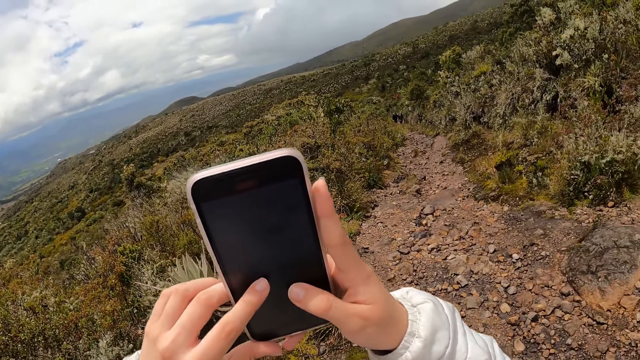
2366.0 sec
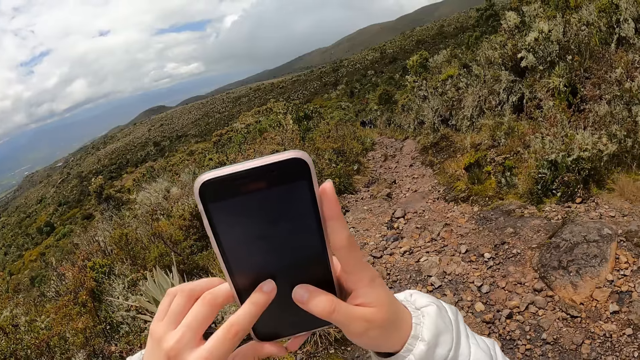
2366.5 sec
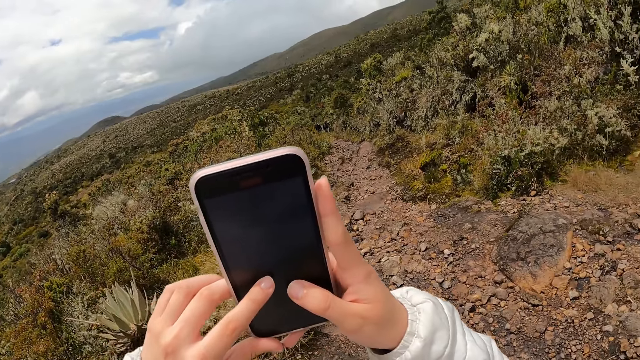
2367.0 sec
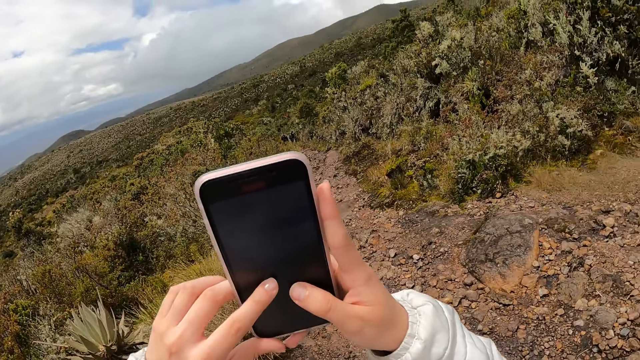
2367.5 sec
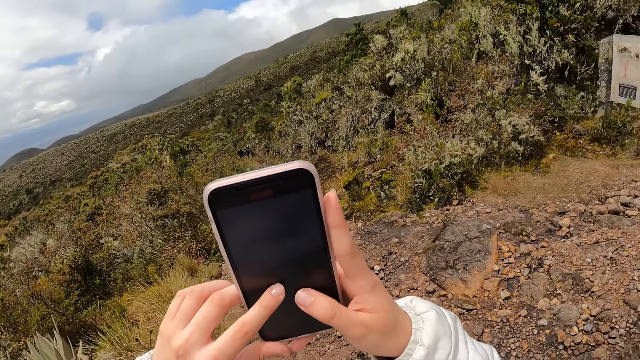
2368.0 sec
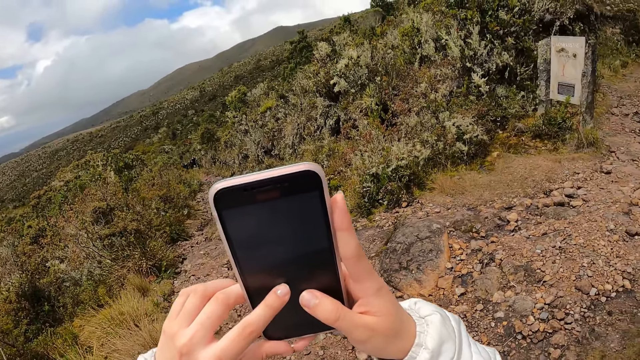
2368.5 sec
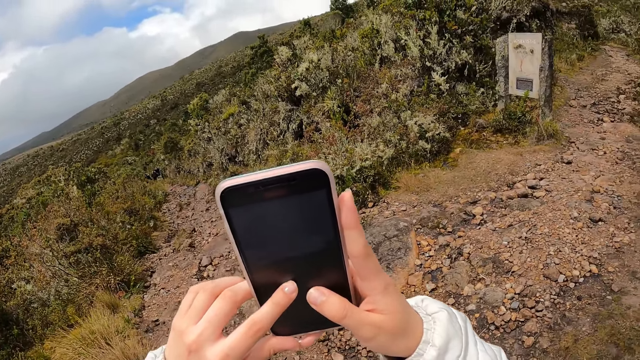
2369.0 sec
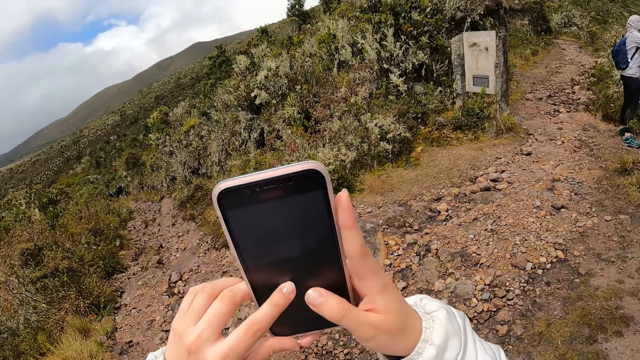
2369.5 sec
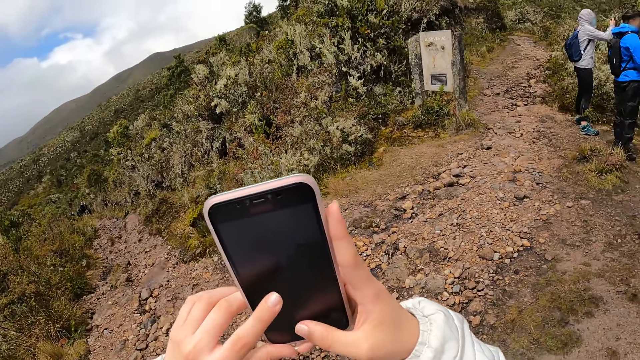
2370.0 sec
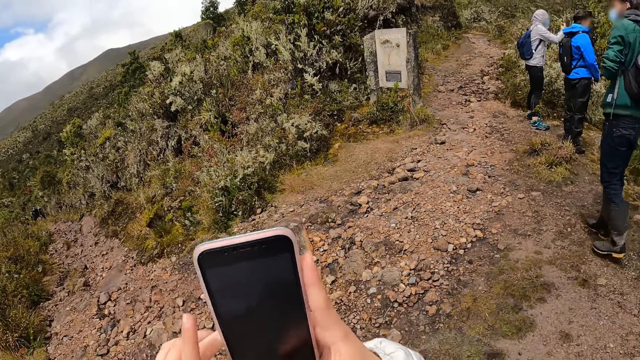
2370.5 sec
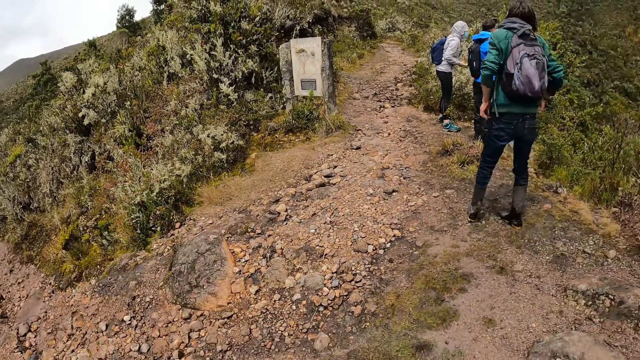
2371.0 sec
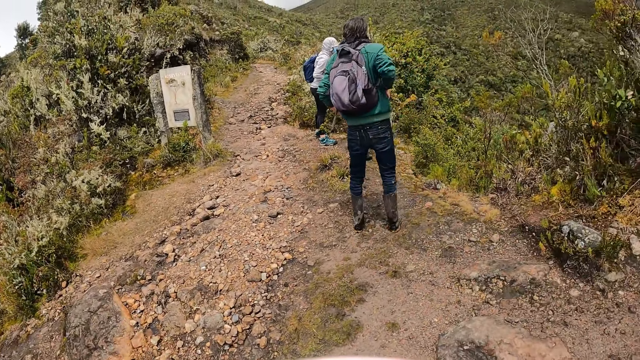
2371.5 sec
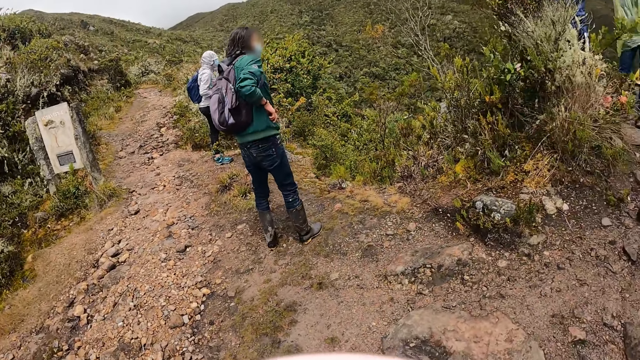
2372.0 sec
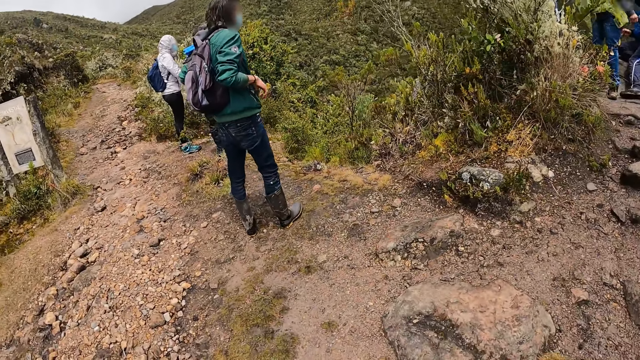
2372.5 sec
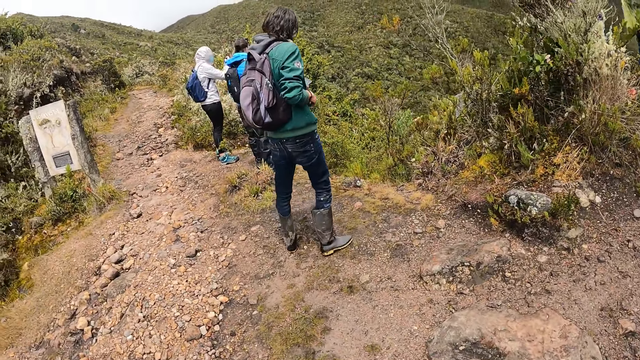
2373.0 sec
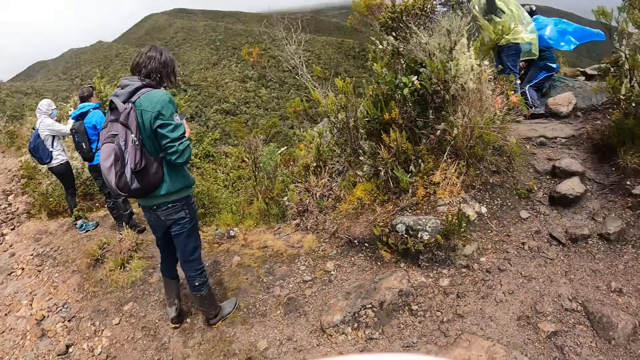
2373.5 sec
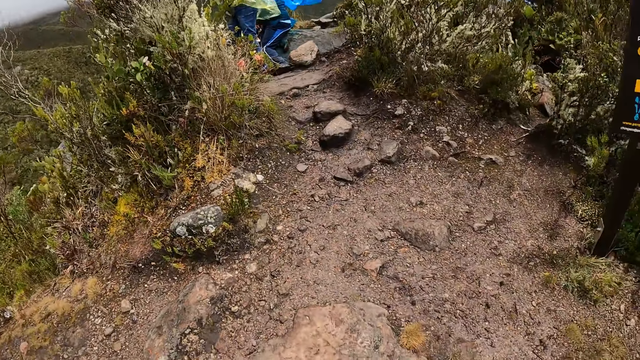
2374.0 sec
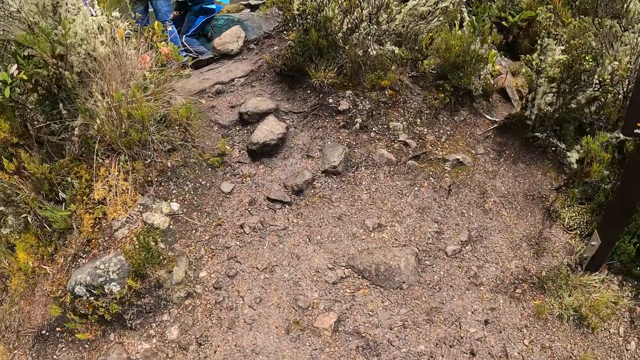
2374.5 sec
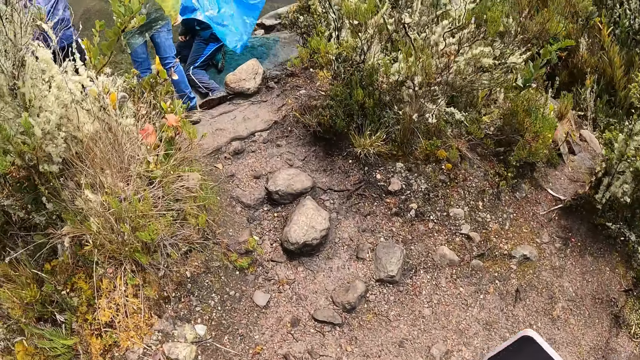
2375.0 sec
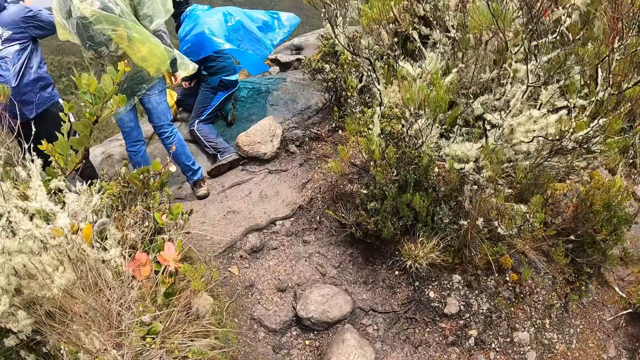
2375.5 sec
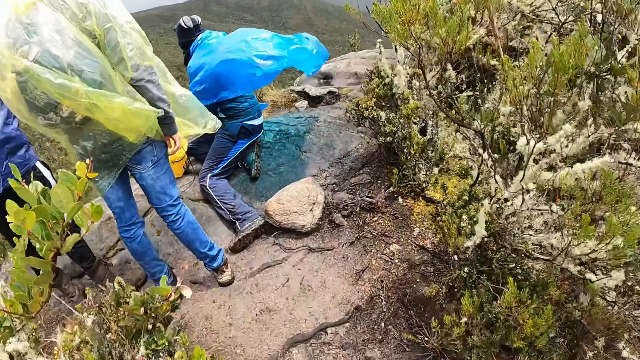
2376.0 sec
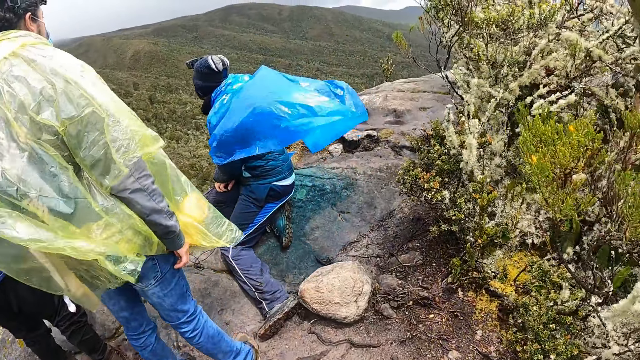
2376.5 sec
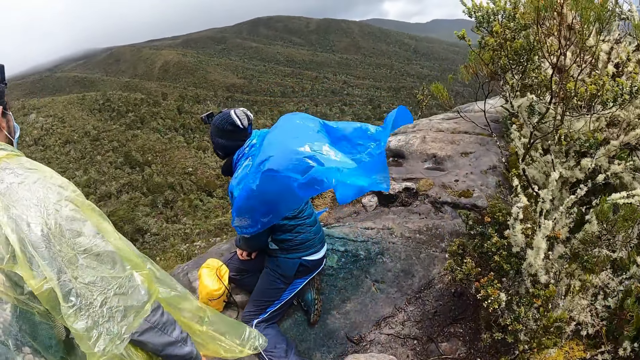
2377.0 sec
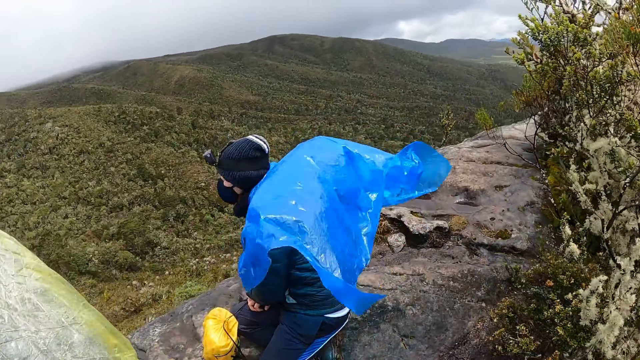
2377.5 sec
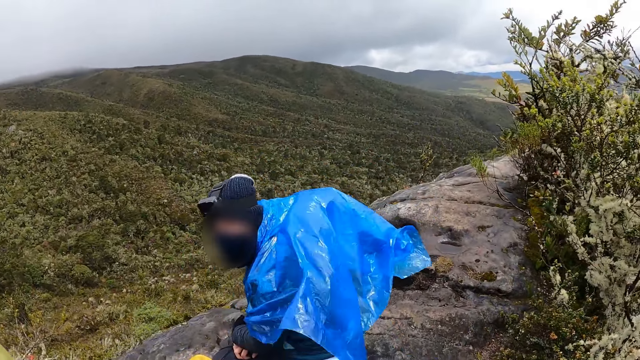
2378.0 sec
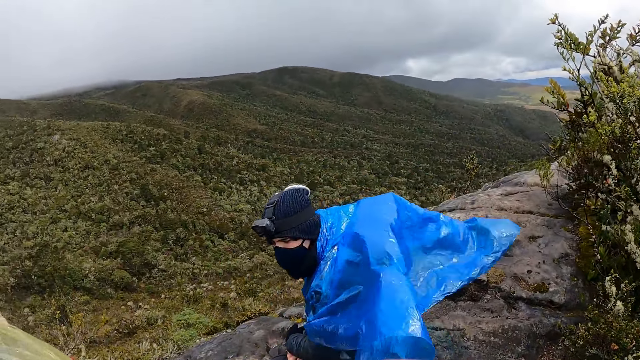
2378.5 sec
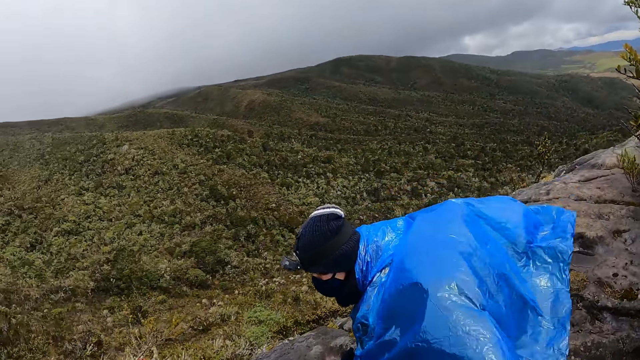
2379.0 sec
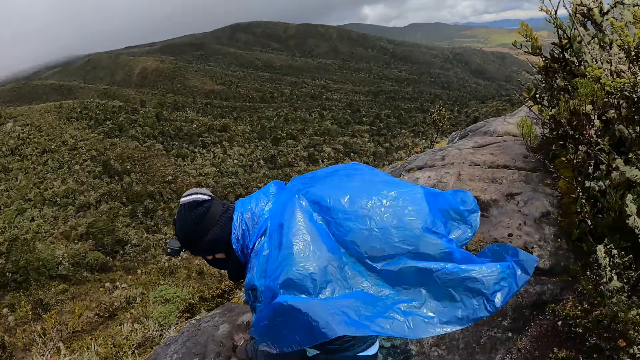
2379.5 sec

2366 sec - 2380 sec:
The woman, another woman, and a third woman stand at the top of the mountain. The first woman puts both hands into the pockets of her cardigan. The first woman holds a phone in both hands. The camera wearer walks. A man sits on a rock. A fourth woman and another man stand at the top of the mountain.

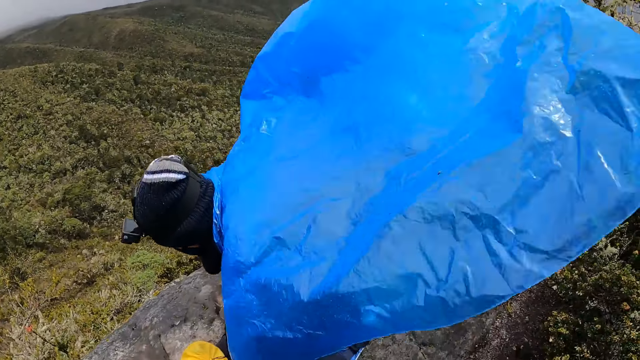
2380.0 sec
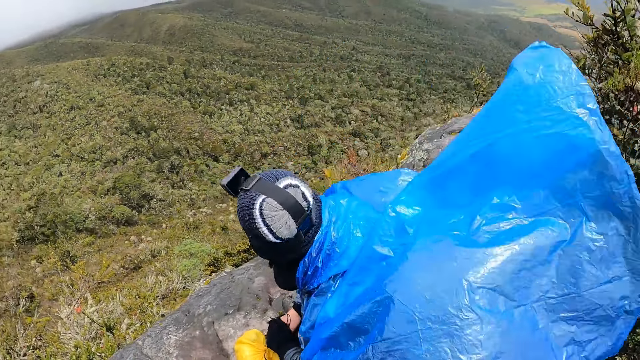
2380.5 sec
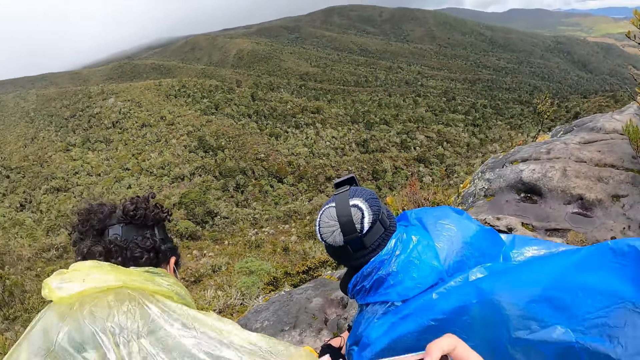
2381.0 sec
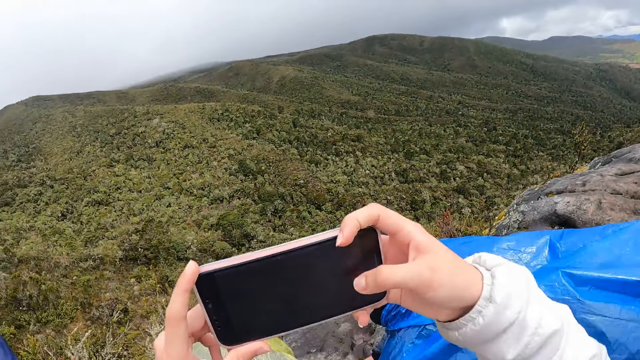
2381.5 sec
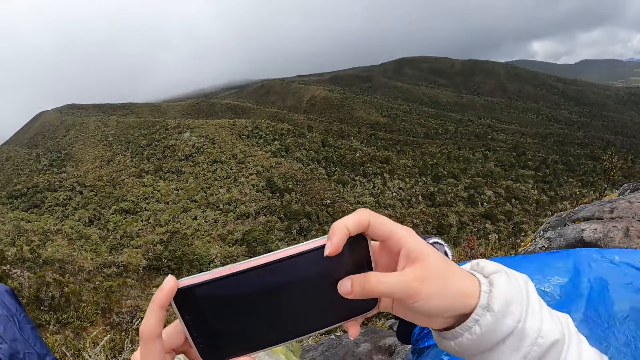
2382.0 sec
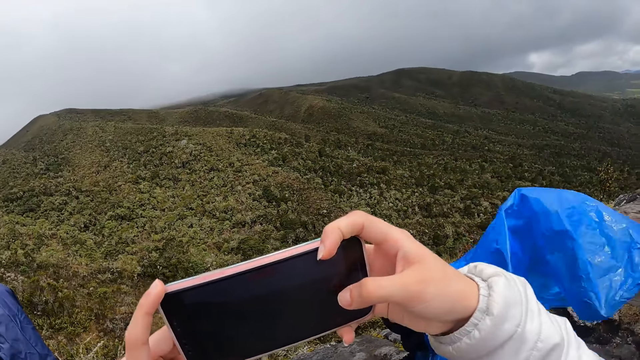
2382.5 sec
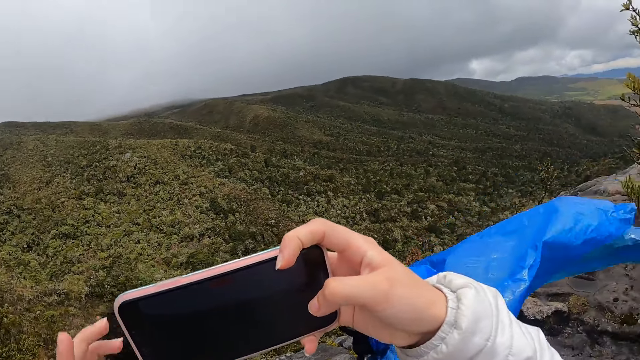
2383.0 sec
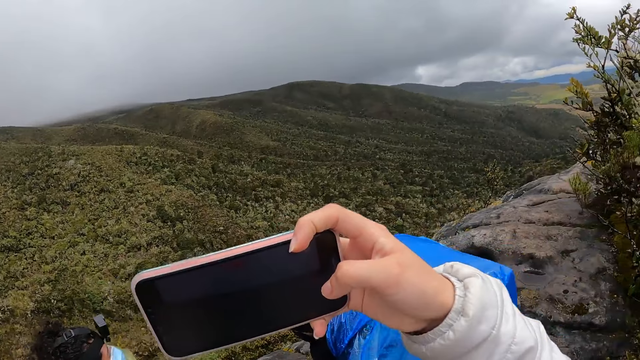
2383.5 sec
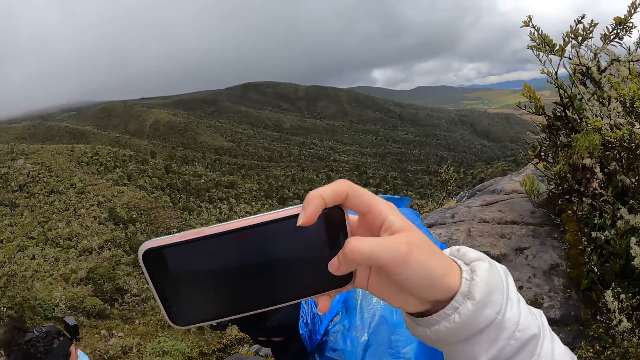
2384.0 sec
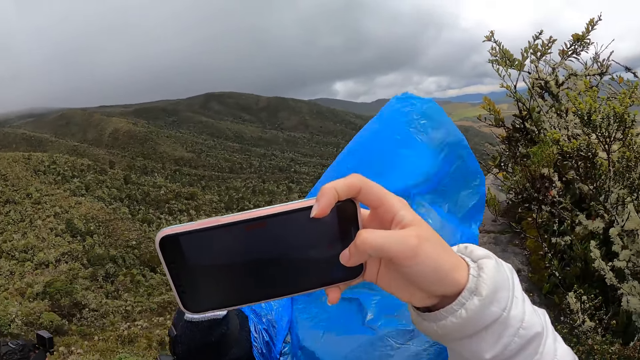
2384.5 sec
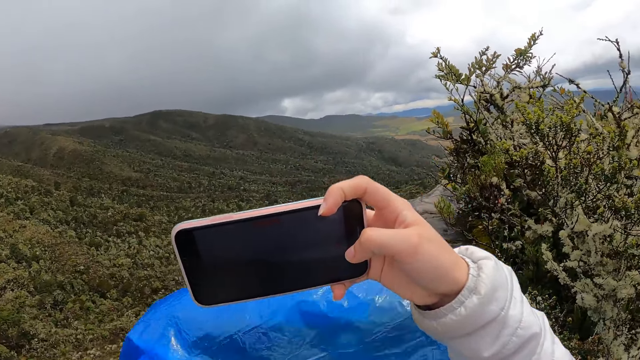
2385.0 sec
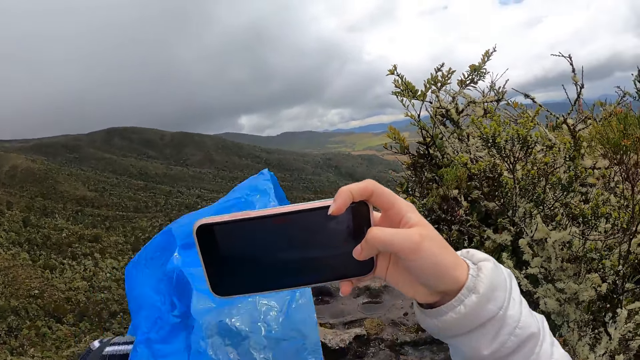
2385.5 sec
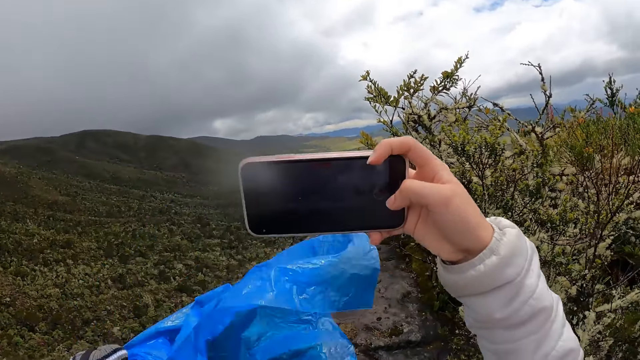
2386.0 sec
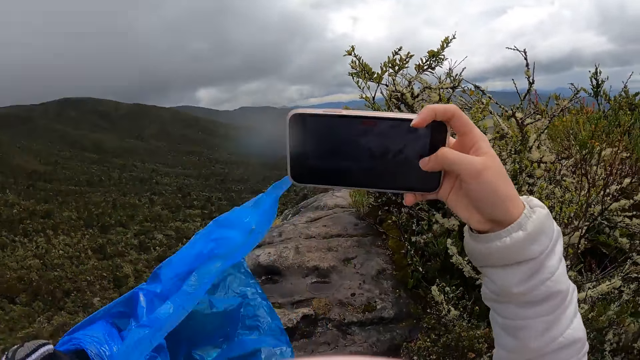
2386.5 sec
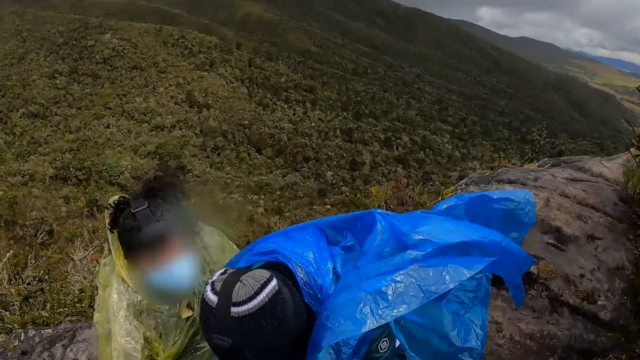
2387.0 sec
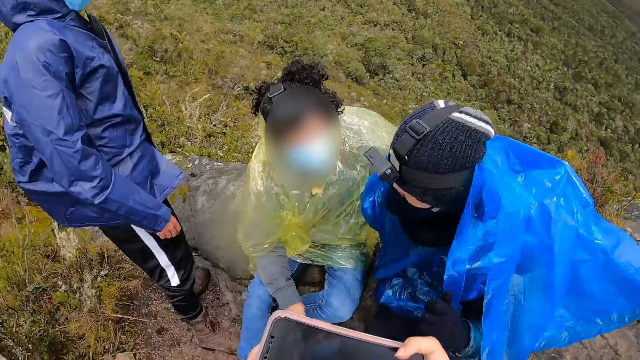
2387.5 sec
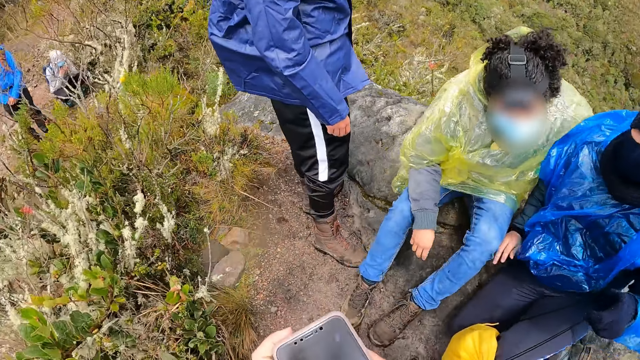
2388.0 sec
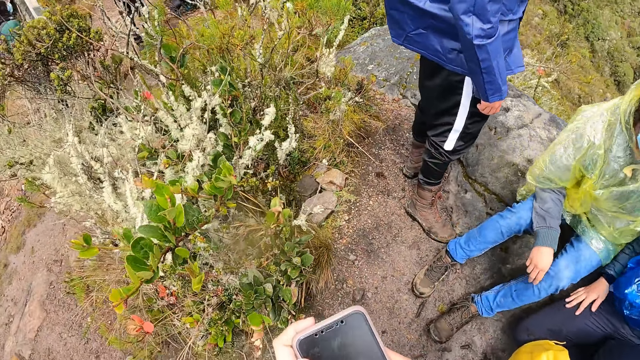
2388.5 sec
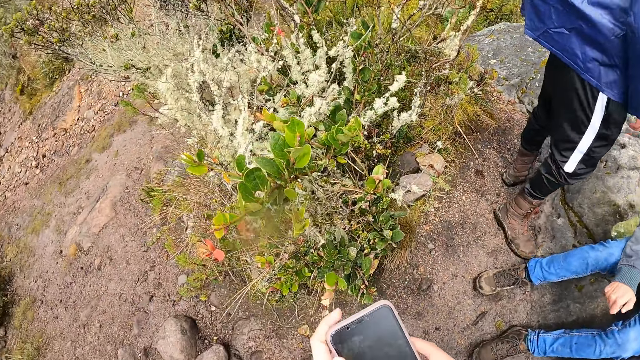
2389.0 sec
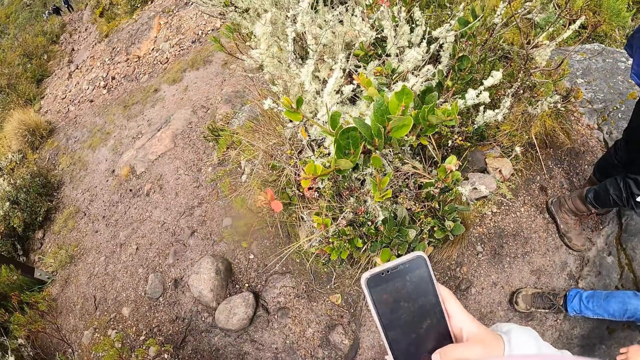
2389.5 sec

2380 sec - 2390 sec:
The woman sits on the rock. The camera wearer operates the phone in both hands. She operates the phone with her right hand. She holds the phone with both hands.
